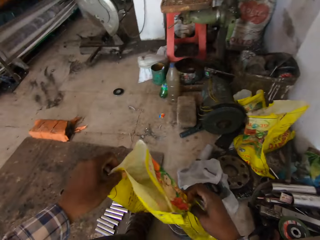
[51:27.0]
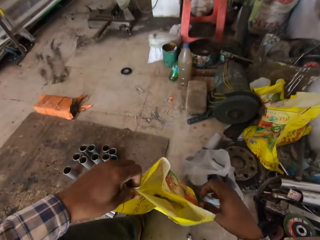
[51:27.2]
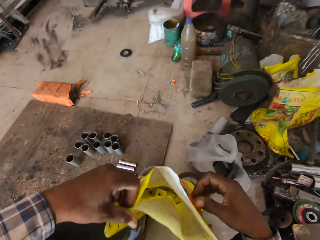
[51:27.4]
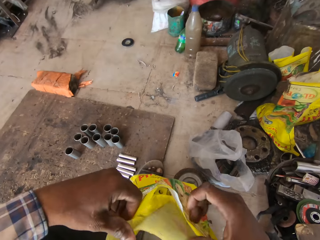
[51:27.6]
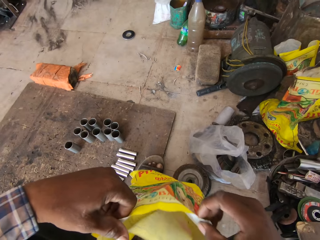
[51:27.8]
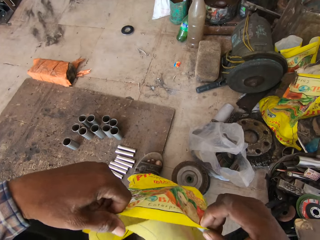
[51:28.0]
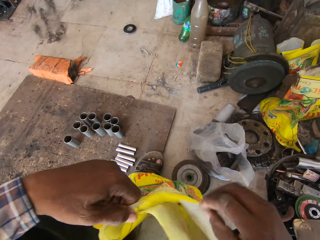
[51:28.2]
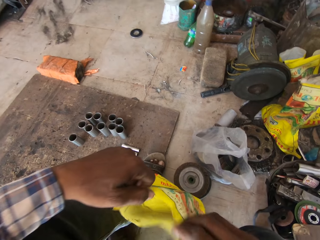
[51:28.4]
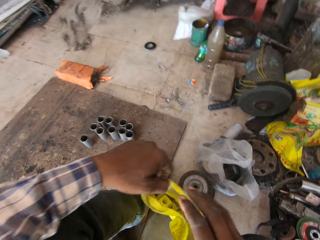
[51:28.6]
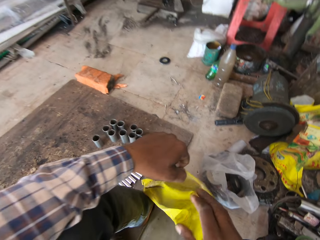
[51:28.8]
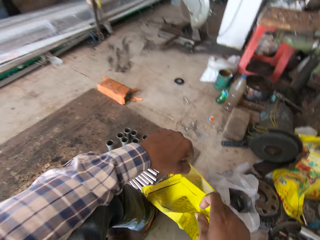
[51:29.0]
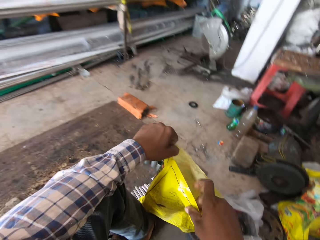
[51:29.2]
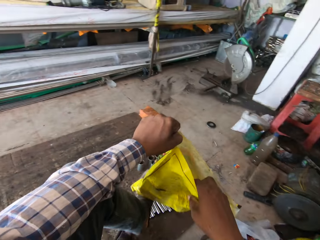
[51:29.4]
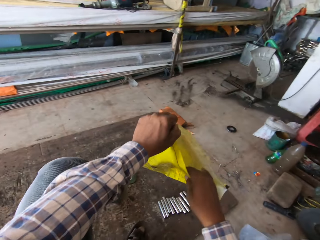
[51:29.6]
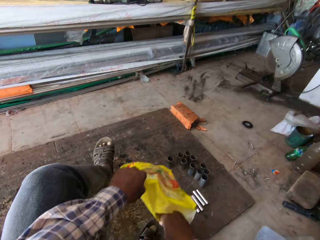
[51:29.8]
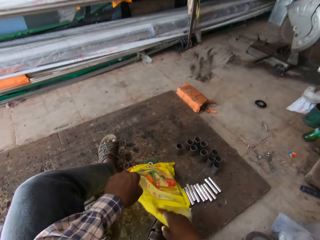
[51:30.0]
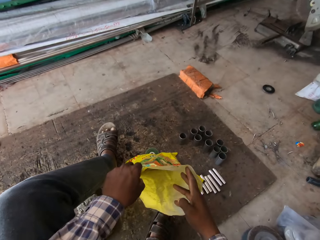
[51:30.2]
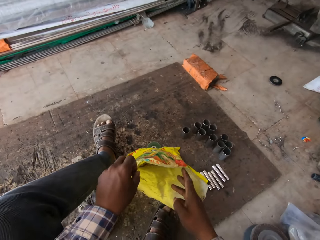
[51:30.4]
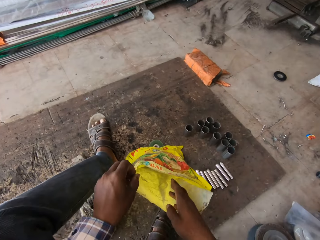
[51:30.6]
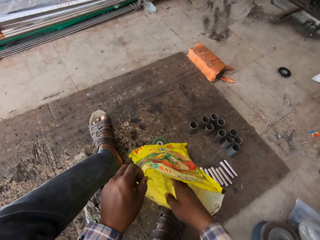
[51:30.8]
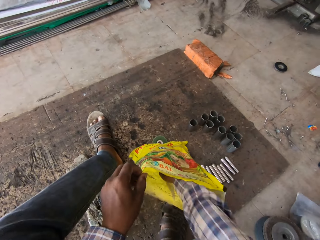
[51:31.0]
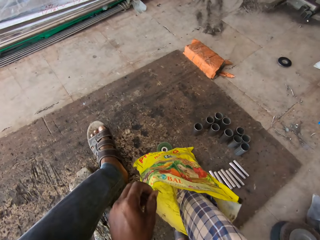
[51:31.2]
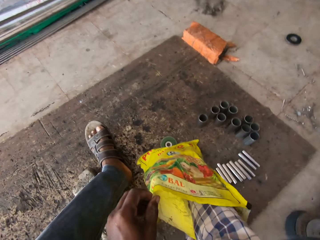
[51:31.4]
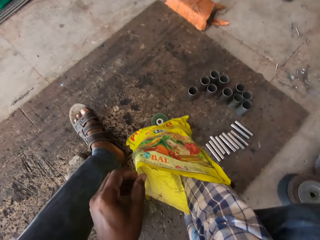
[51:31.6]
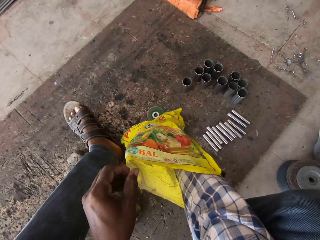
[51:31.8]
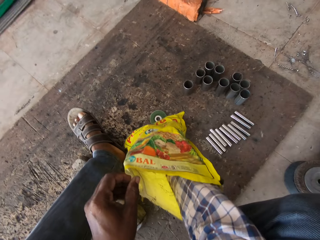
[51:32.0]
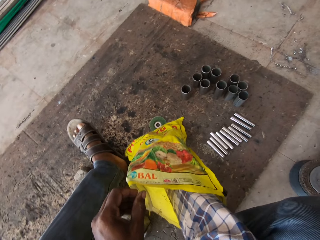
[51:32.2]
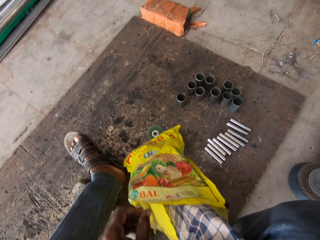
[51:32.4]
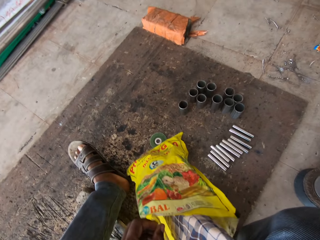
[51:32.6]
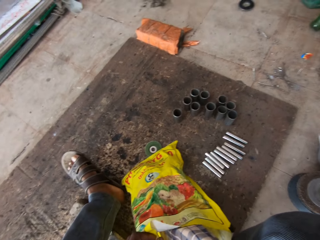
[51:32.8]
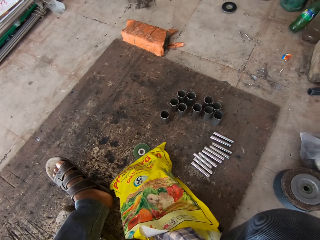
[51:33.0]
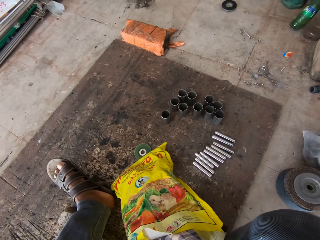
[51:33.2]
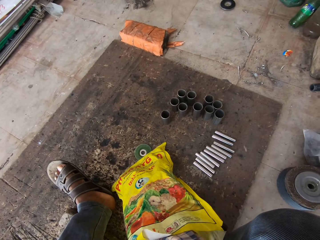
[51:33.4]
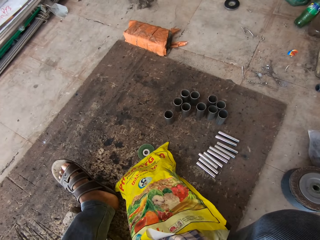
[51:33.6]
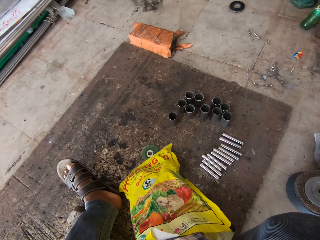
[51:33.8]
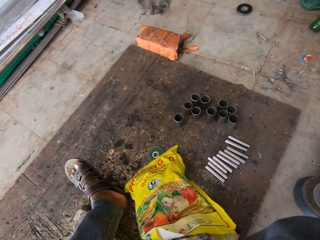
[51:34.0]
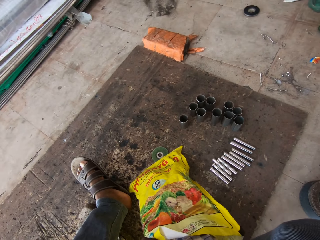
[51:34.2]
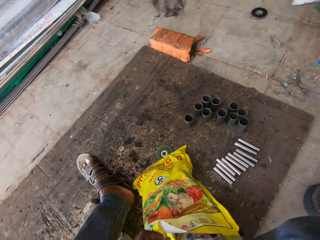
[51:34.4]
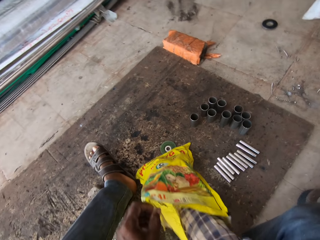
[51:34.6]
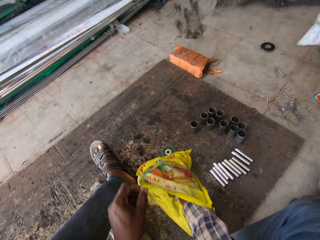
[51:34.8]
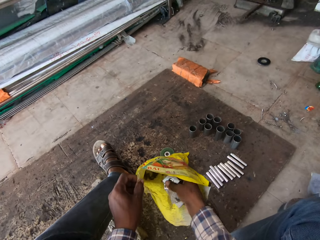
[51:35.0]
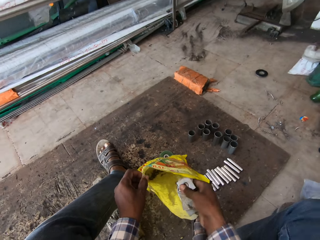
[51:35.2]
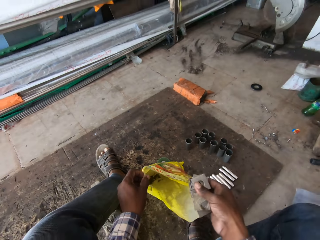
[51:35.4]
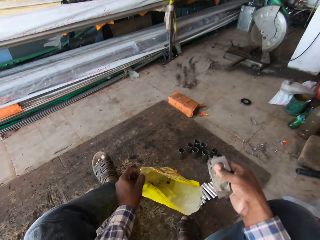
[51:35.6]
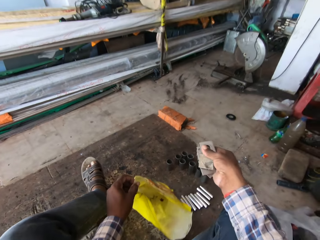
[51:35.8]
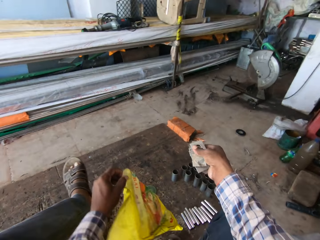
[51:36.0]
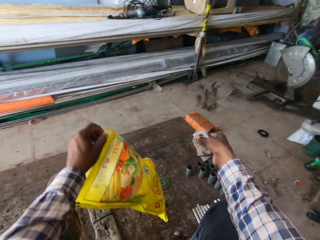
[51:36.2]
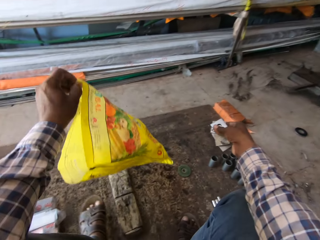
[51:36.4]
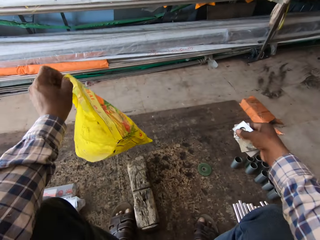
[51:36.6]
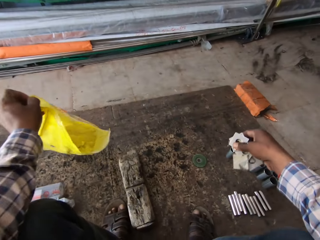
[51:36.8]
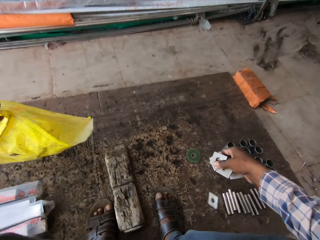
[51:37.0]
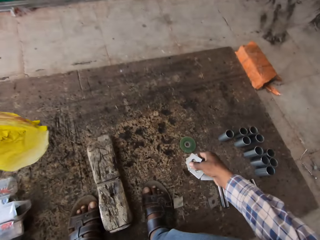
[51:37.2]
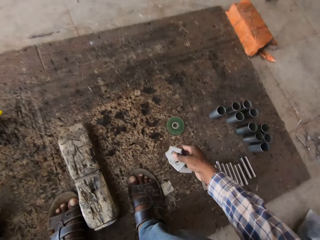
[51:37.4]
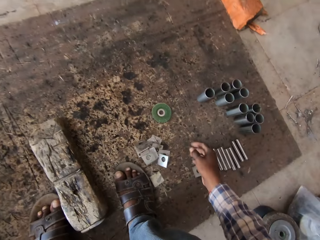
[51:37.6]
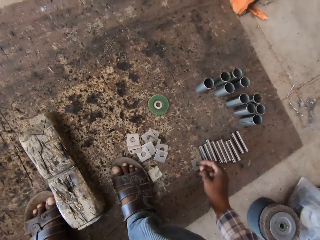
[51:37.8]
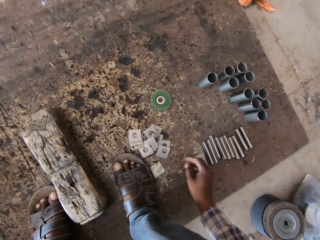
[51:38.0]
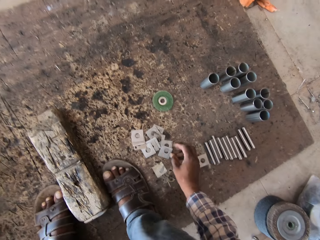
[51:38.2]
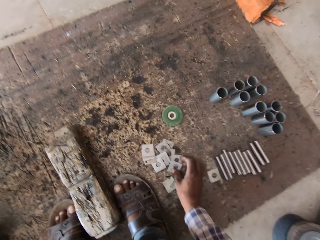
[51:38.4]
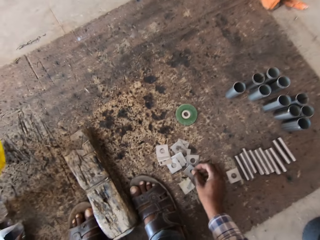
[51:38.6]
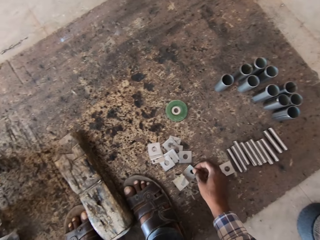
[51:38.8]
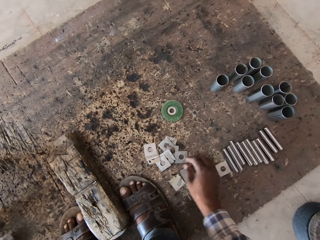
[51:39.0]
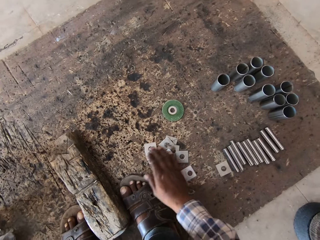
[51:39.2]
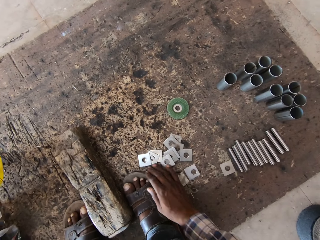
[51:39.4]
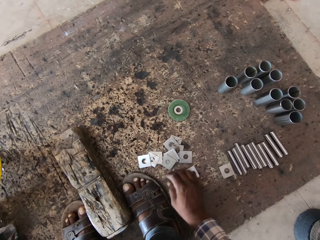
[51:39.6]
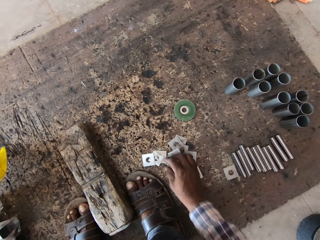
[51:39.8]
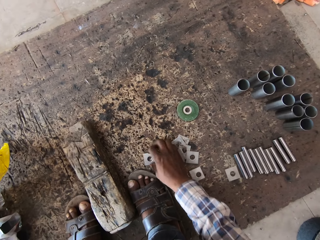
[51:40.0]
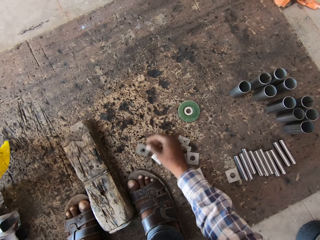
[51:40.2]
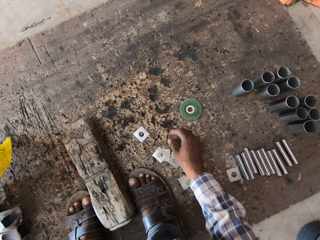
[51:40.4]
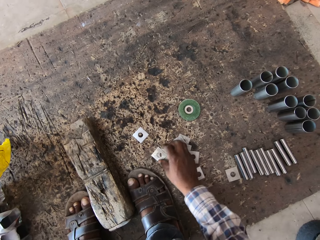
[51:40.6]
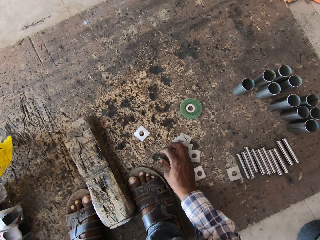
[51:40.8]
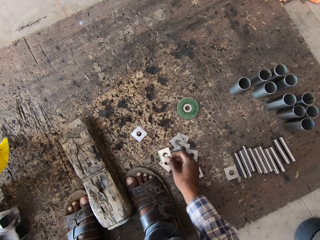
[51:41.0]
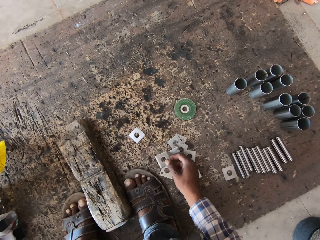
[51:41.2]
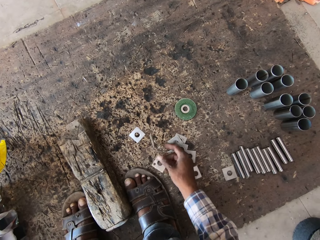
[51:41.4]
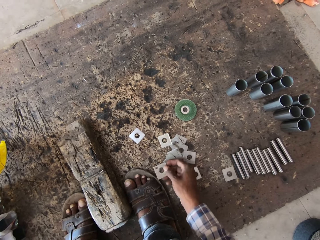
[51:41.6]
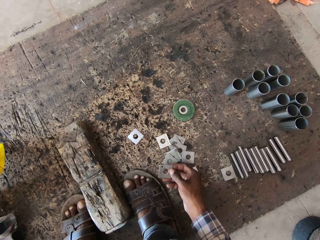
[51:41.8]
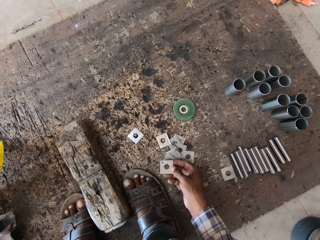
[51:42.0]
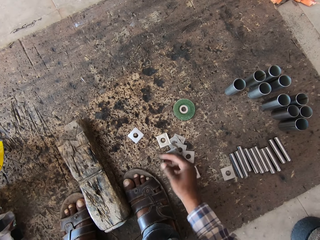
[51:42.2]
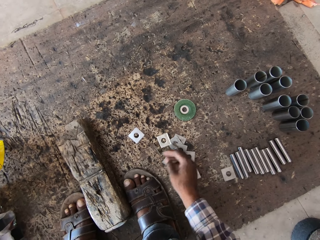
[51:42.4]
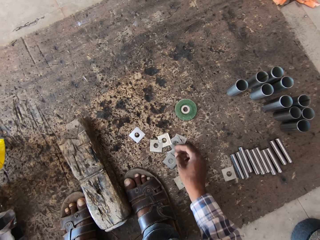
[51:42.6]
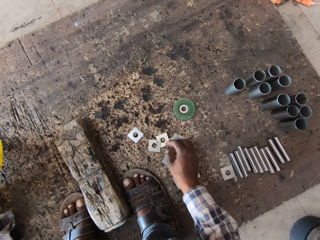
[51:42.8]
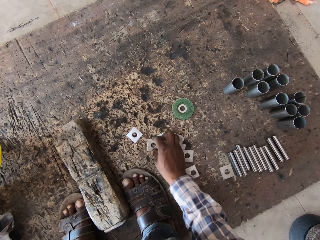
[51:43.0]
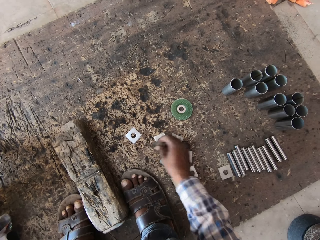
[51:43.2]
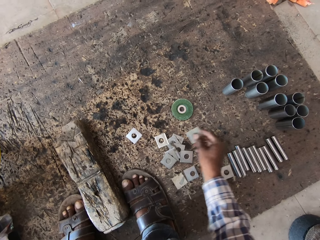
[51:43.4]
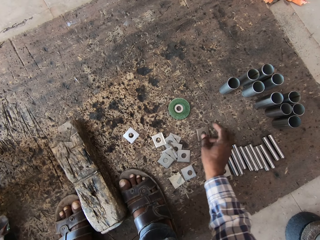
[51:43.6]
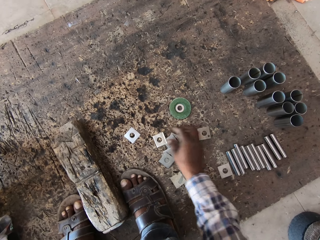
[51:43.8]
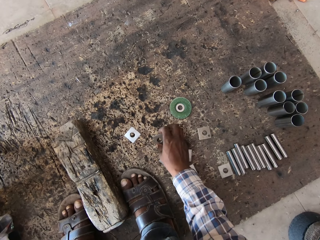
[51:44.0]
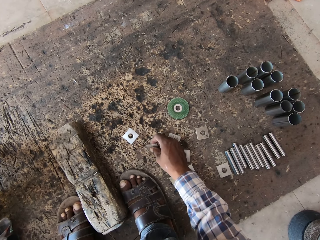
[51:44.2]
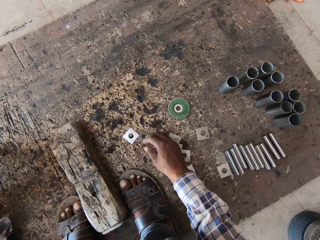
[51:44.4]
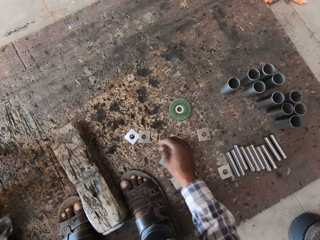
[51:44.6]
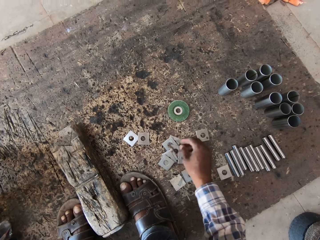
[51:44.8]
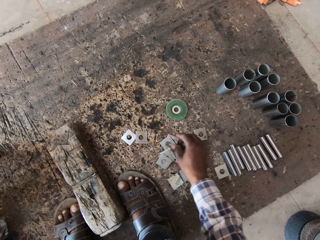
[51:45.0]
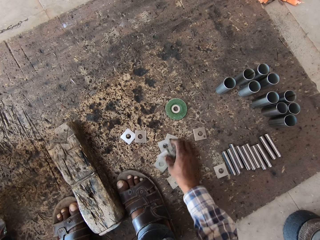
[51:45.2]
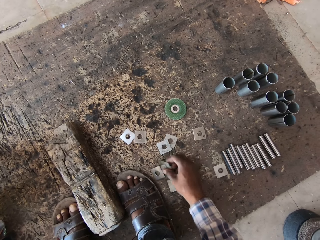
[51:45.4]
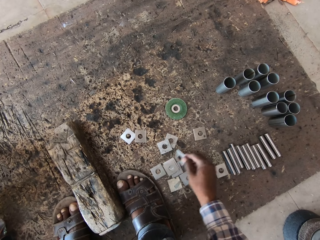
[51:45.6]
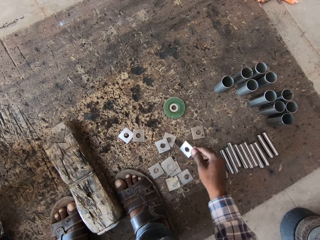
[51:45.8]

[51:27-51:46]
The camera wearer removes some metal plates from the yellow bag with his right hand. He drops the sack on the ground and picks up some pieces of metals from the sack. He drops the yellow bag in his right hand on the floor. He drops the metal plates in his right hand on the floor. He moves the metal plates on the floor with his right hand. He adjusts the metals on the ground.

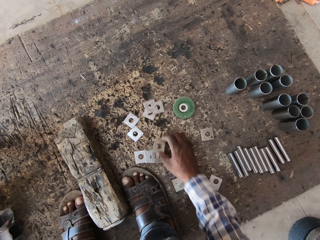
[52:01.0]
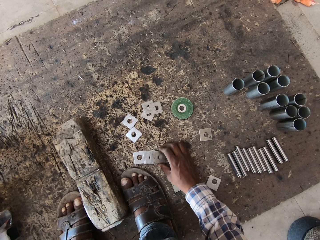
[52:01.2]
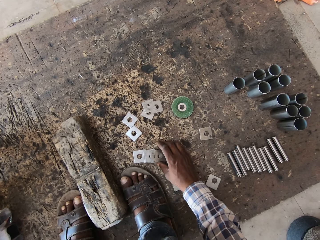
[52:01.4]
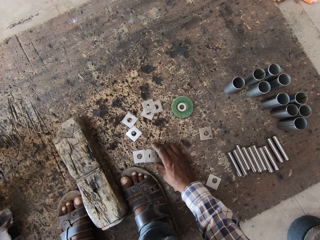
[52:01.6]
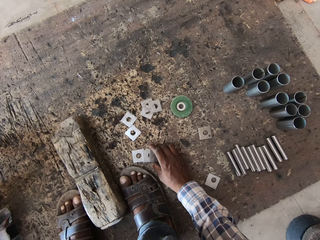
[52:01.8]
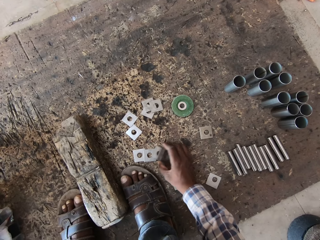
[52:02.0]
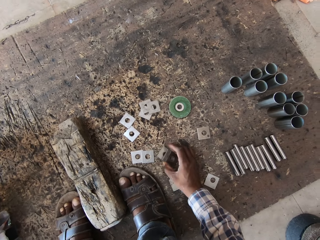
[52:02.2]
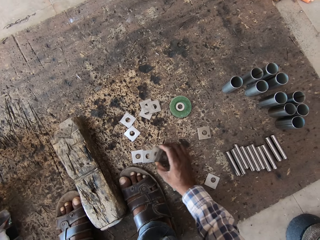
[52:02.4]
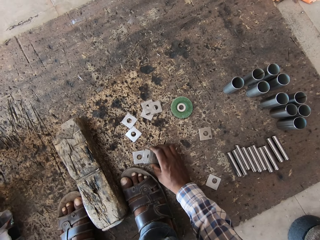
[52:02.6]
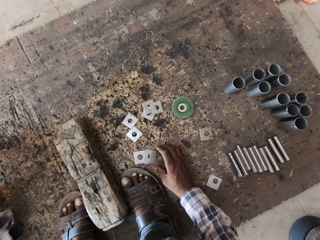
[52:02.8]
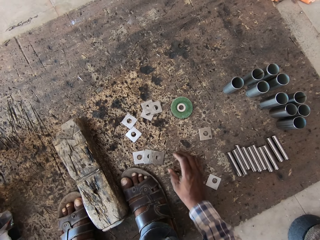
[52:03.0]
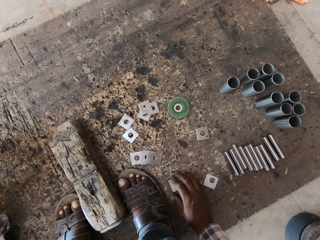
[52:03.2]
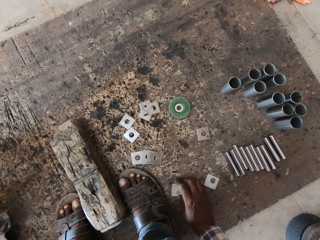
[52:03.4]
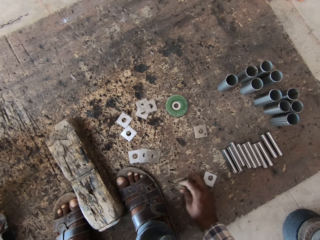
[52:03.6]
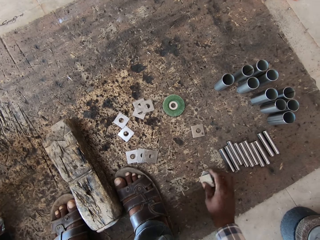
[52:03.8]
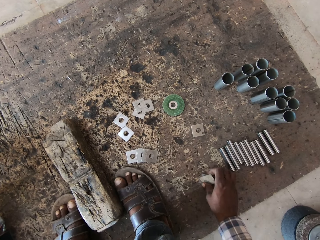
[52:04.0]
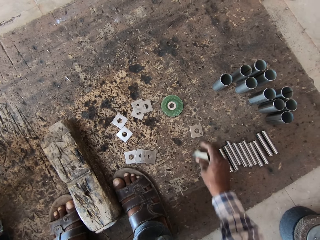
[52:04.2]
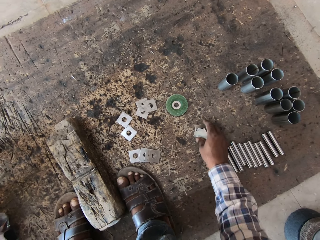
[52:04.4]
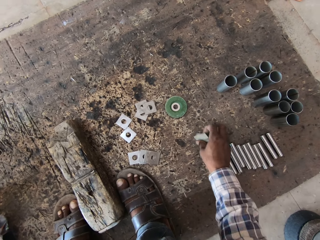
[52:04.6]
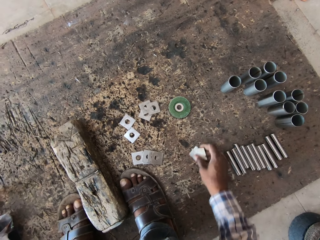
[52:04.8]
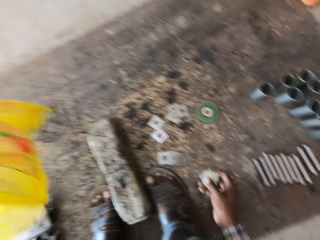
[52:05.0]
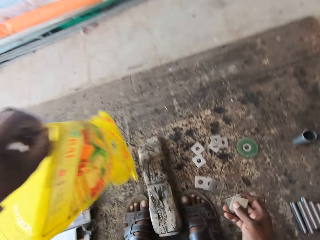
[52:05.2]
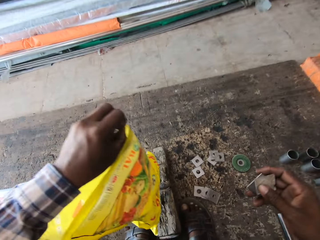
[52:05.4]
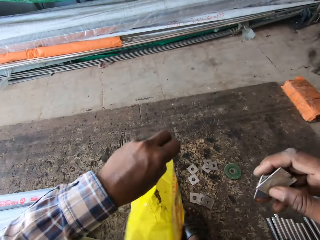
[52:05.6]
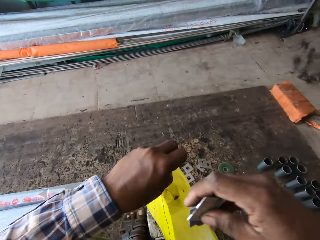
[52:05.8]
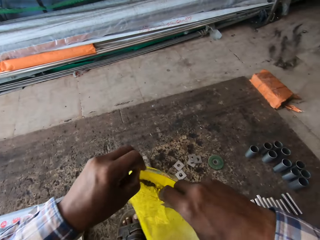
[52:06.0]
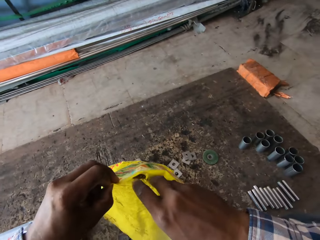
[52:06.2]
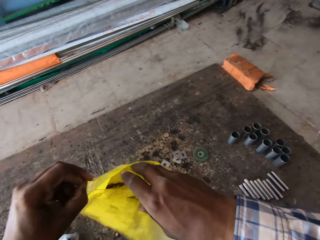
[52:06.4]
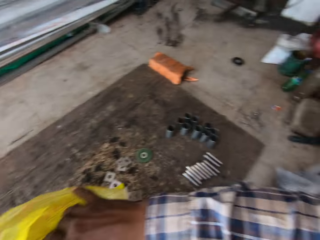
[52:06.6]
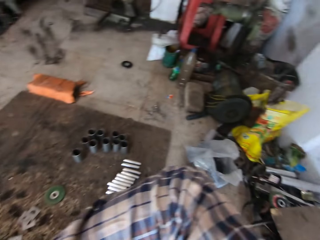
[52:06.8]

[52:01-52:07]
The camera wearer picks up three metal plates from the floor with his right hand. He places the three metal plates in his right hand in the yellow bag in his left hand.
